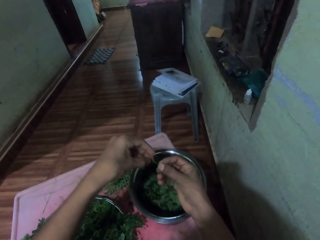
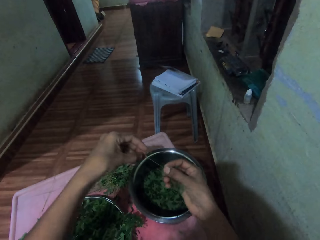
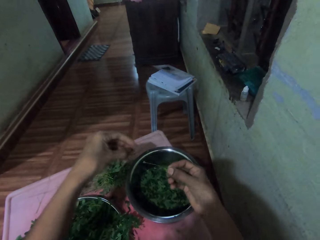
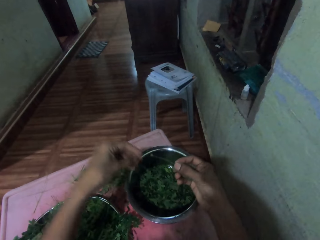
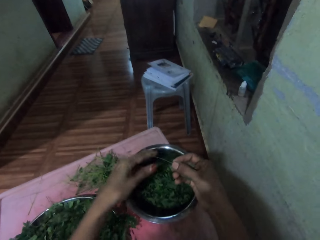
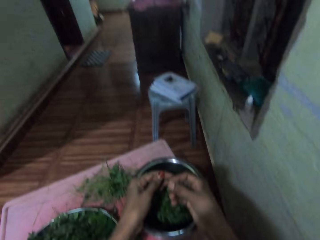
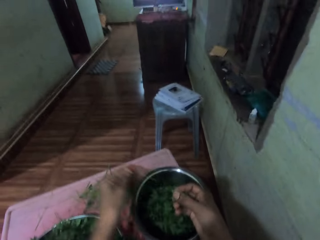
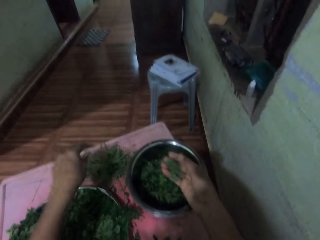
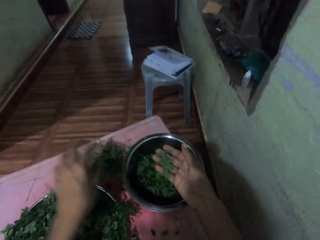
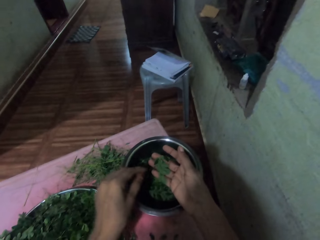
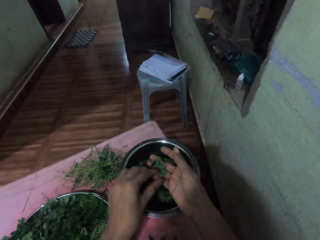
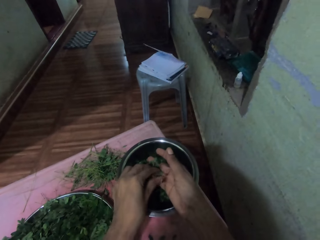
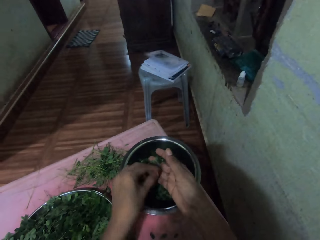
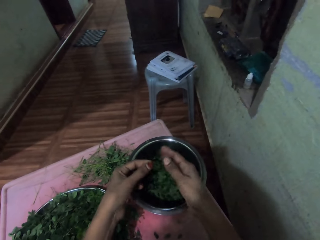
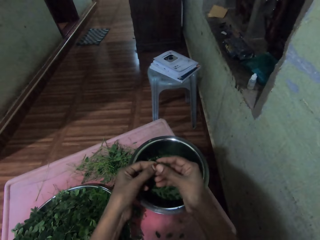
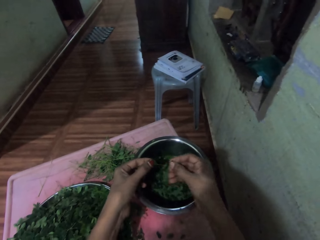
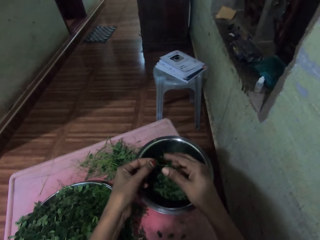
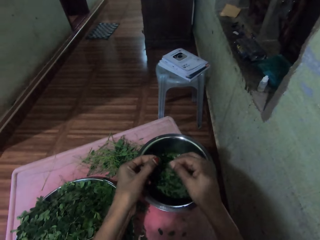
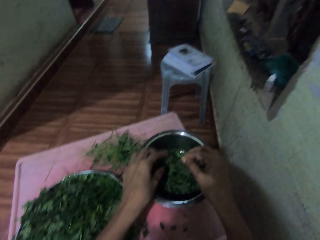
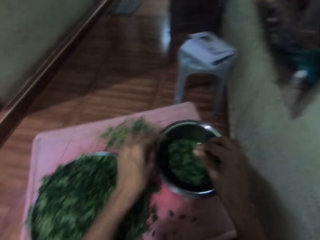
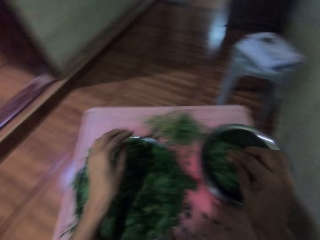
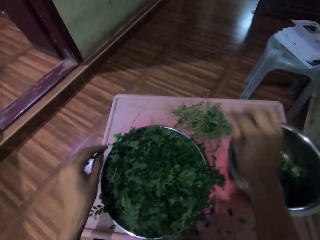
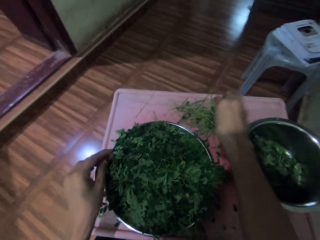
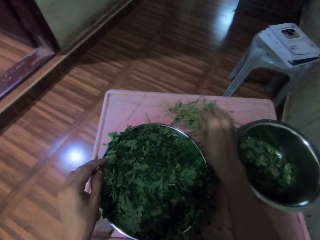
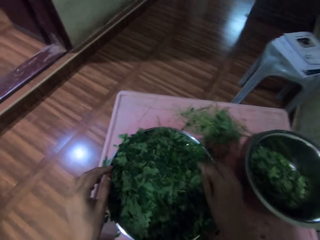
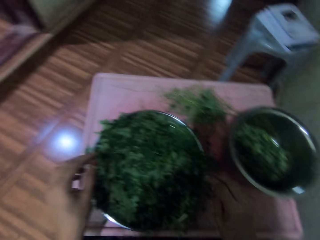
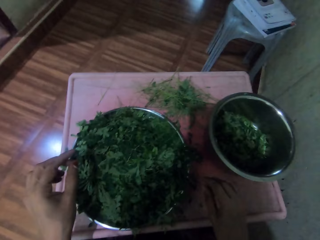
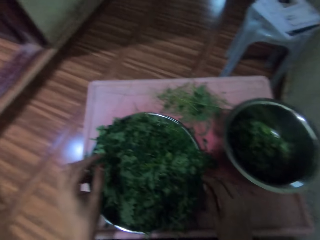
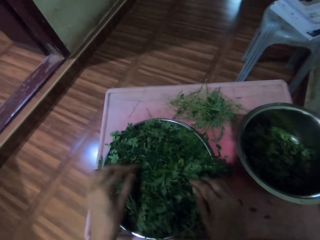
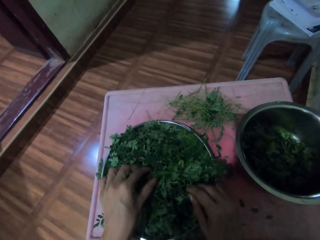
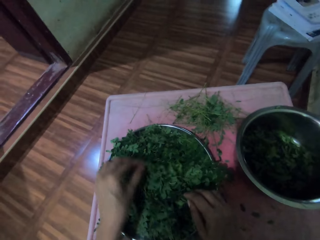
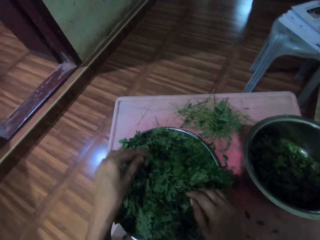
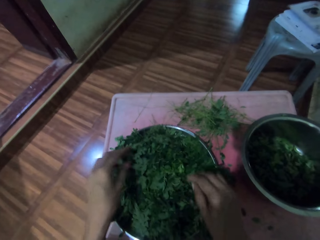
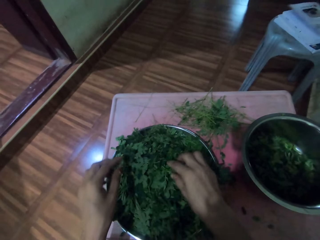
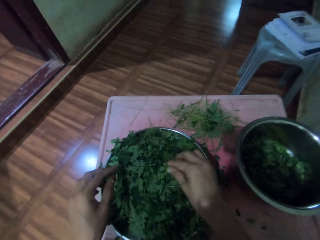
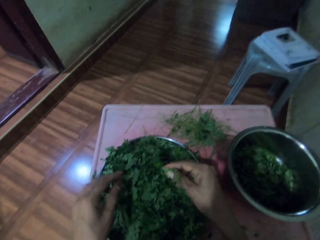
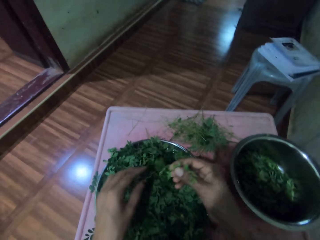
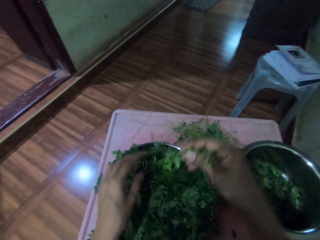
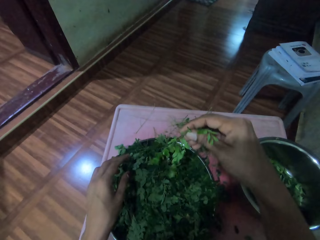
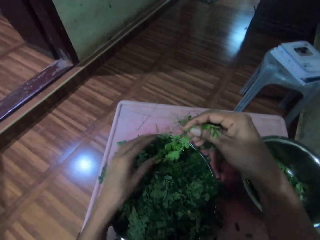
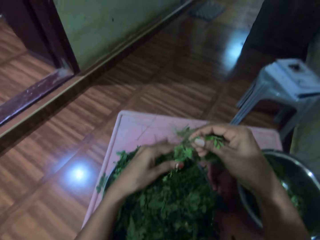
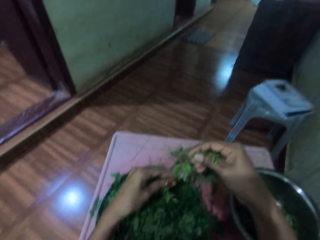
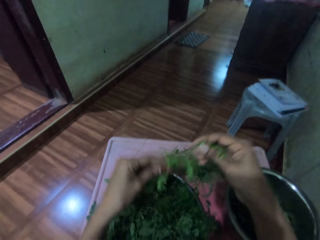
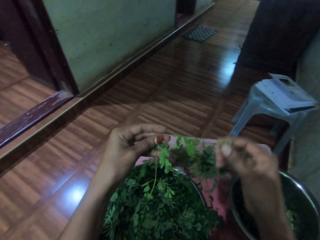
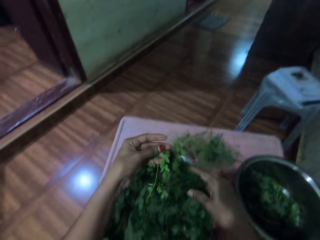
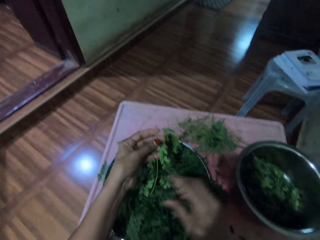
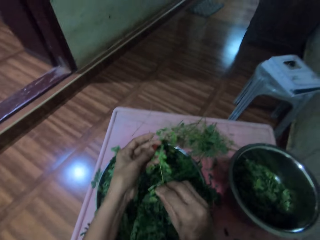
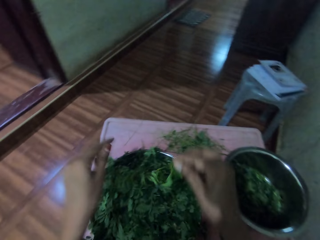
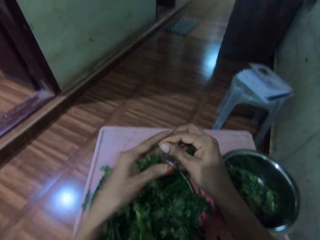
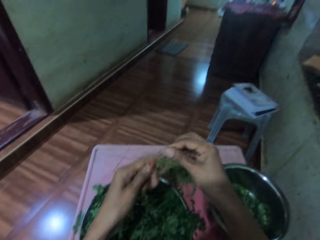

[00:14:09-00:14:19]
The camera wearer drops the stalk or twig on the table. They pick up a twig from their palm and hold the vegetable stalk with their hand. They drop the vegetables in the cooking pot. They pluck leaves from the twig and drop the leaves into a metal bowl. They drop the stalk on the table. They adjust twigs in a metal tray and pull up a twig from the metal tray. They adjust the twig.

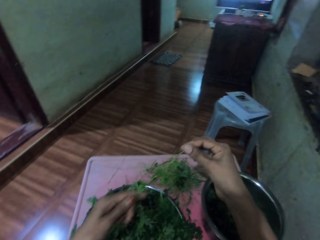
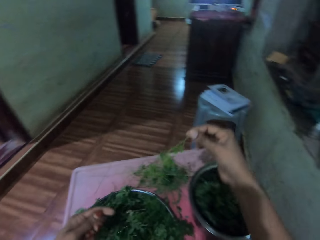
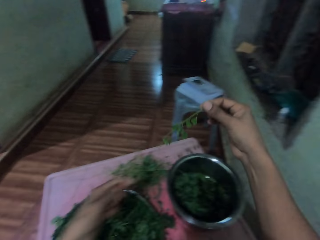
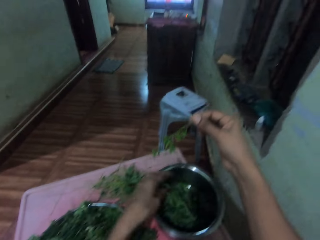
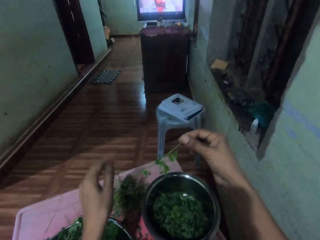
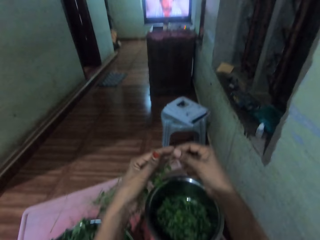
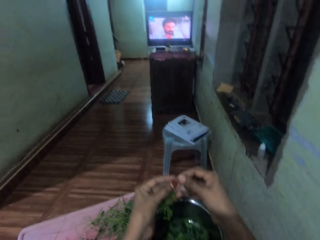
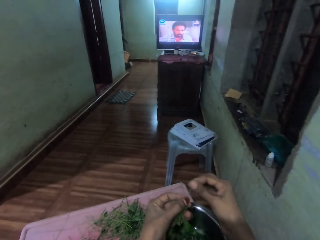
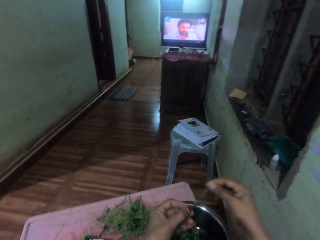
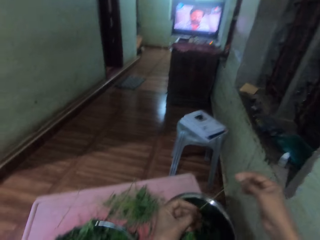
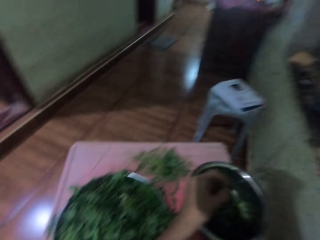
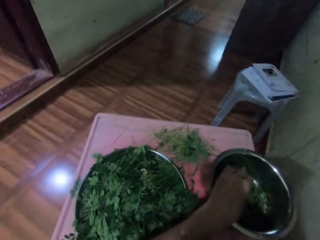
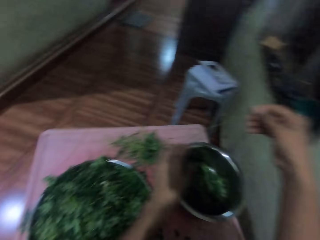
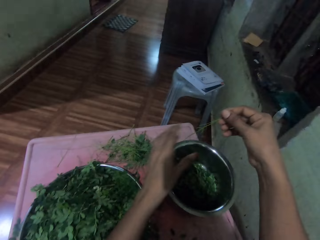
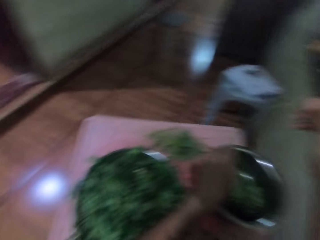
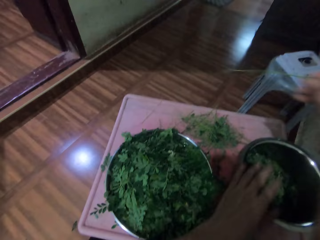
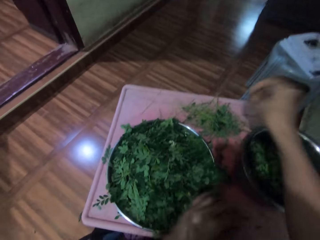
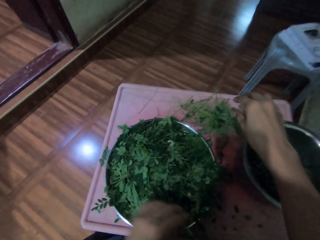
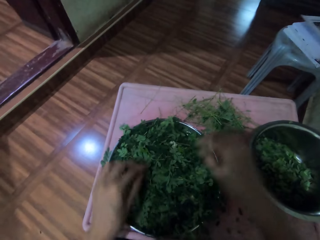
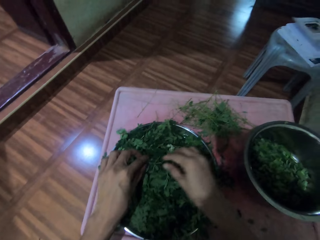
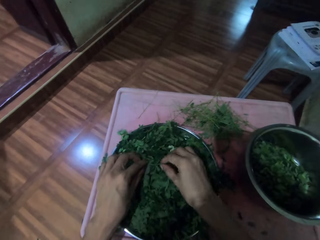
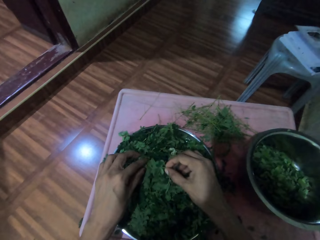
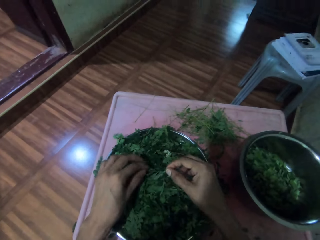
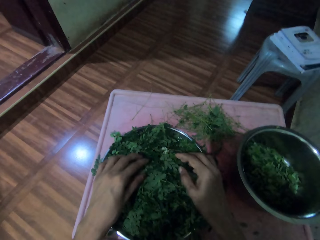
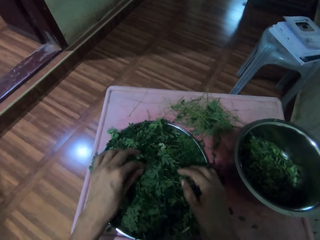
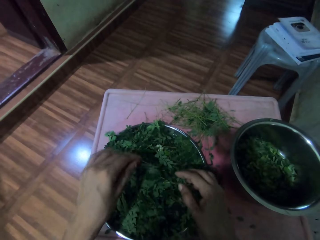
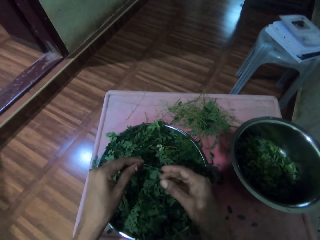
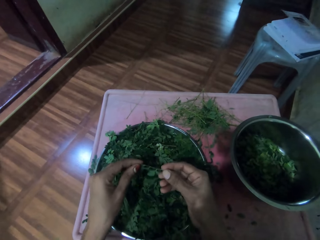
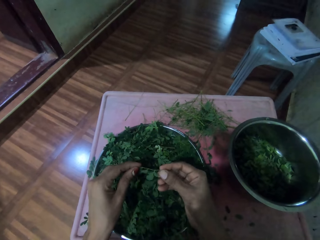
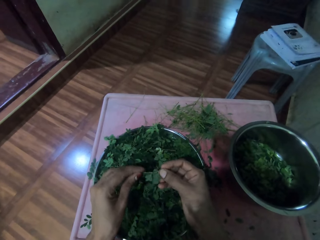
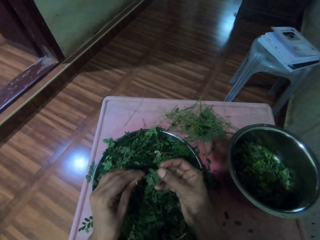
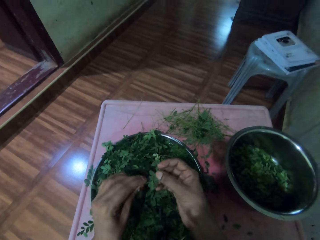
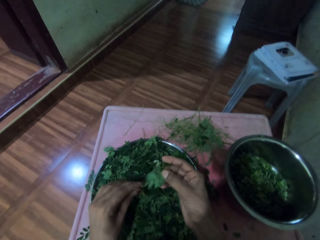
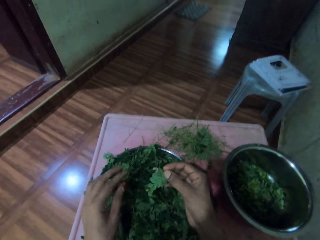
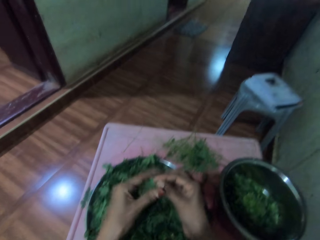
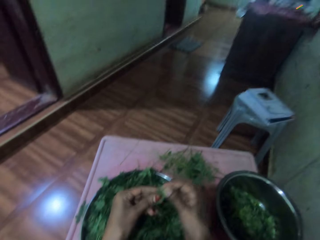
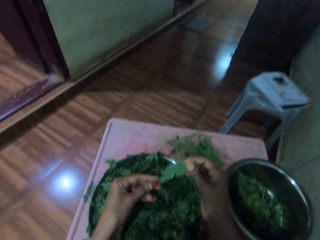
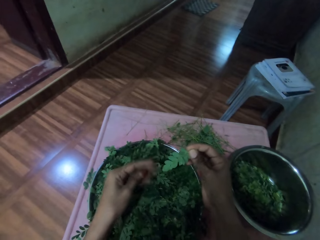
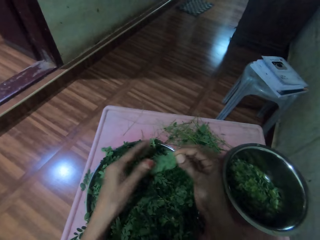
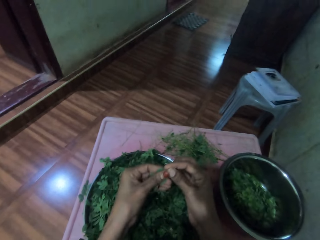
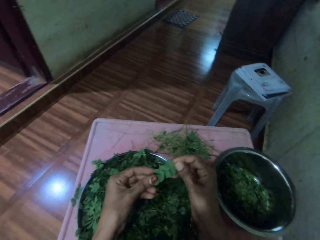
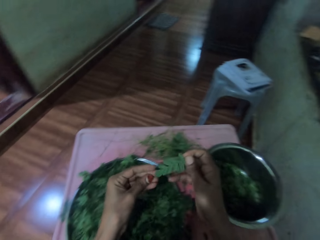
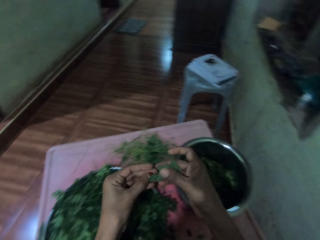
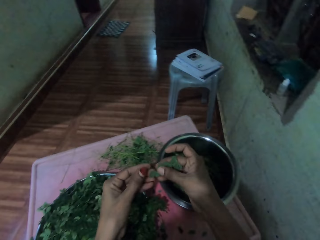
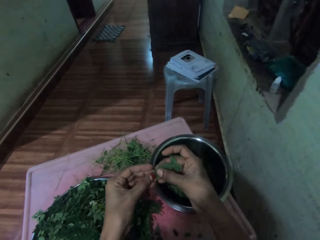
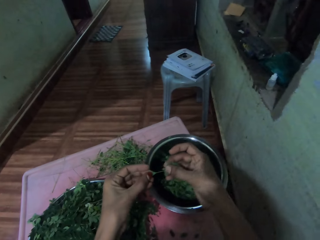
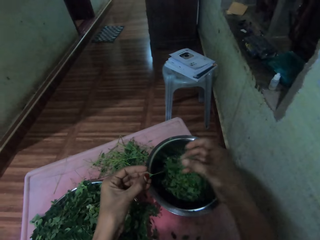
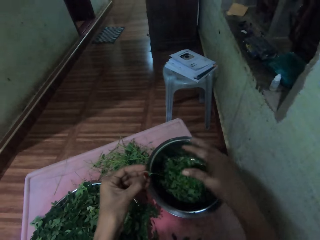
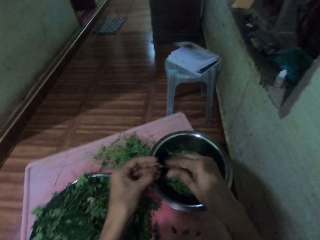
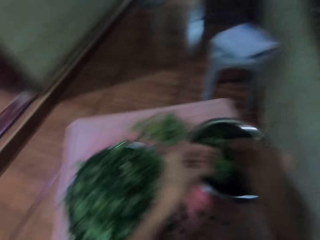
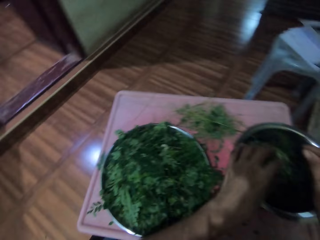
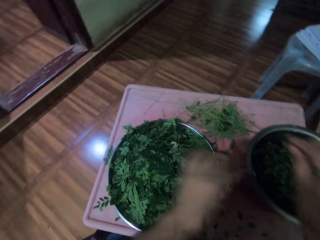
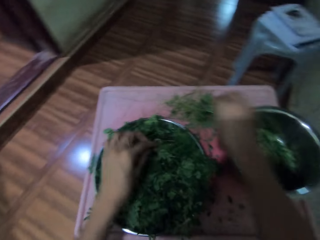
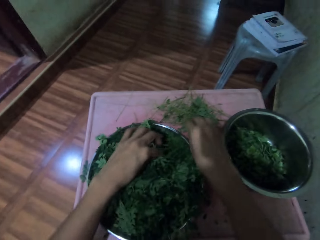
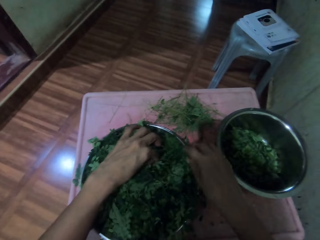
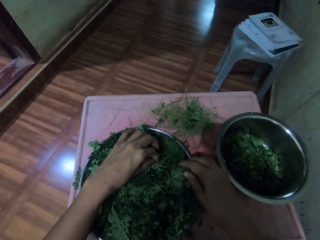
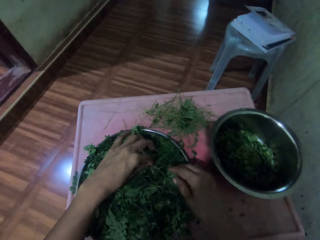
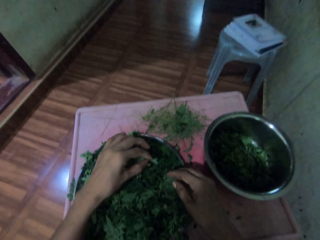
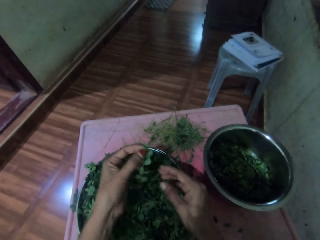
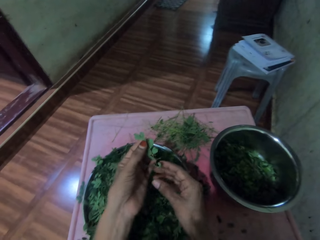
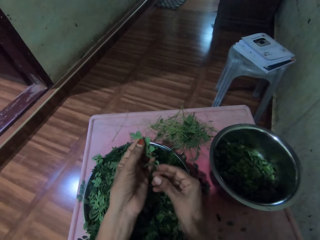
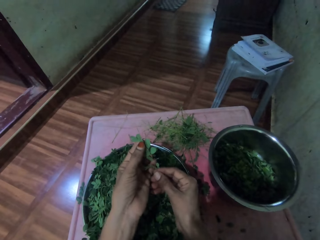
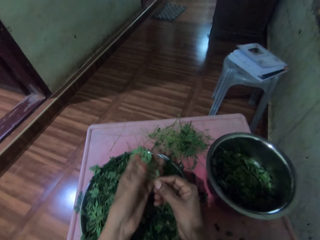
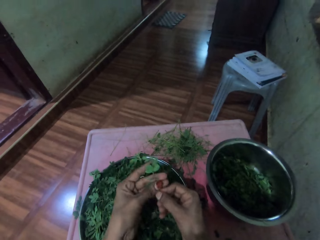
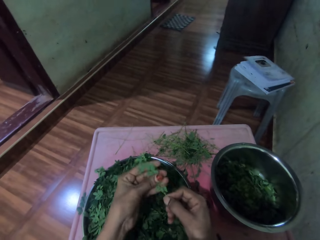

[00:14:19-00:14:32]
The camera wearer passes her fingers through a twig or stalk. She extracts the vegetable leaves from the stalk. She drops the vegetables in the cooking pot. She extracts the vegetable leaves from the stalk. She drops the vegetables in the cooking pot. She drops the stalk on the table. She picks up a twig from a metal tray. She passes the twig through her fingers. She extracts the vegetable leaves from the stalk. She drops the vegetables in the cooking pot. She drops the stalk on the table. She picks up a twig from the metal tray.
